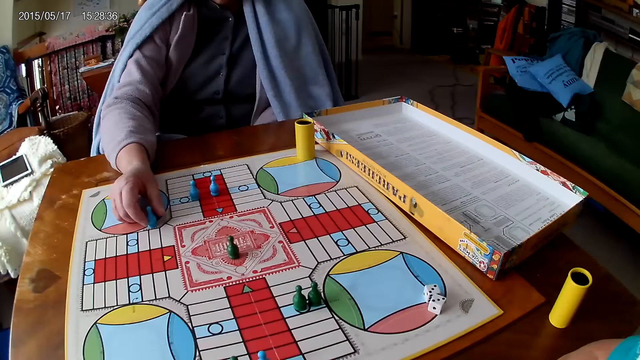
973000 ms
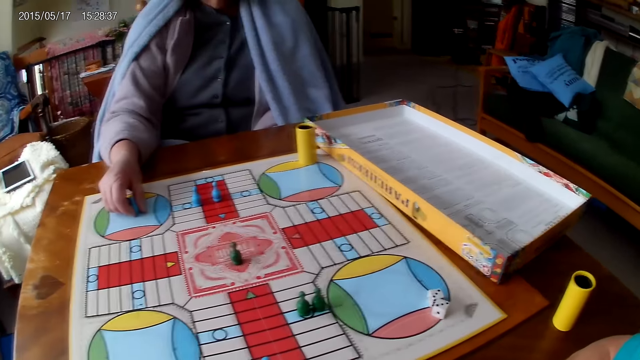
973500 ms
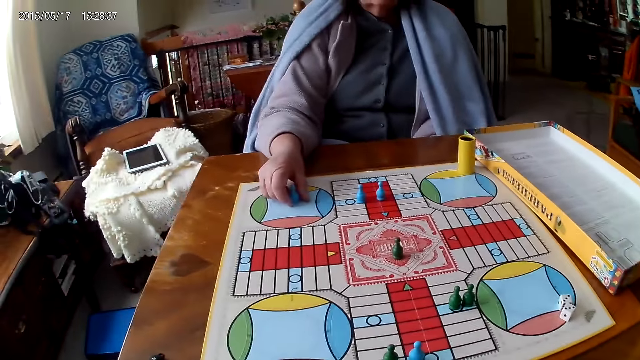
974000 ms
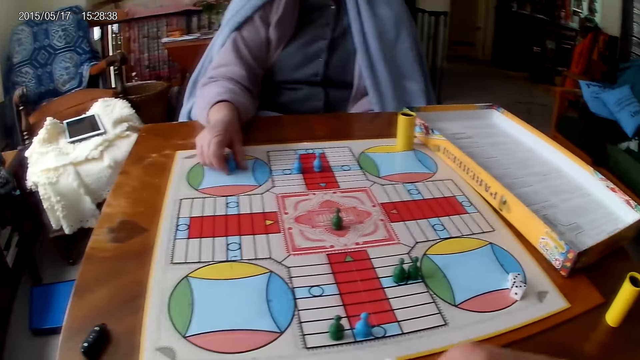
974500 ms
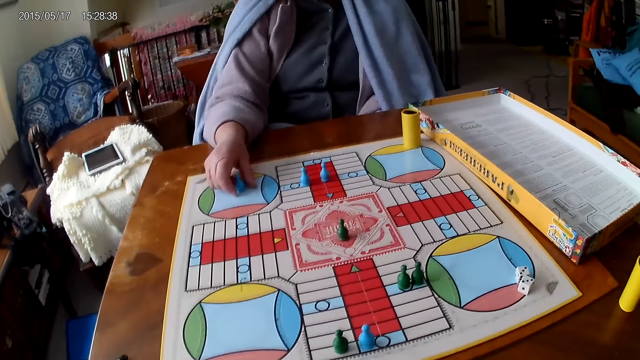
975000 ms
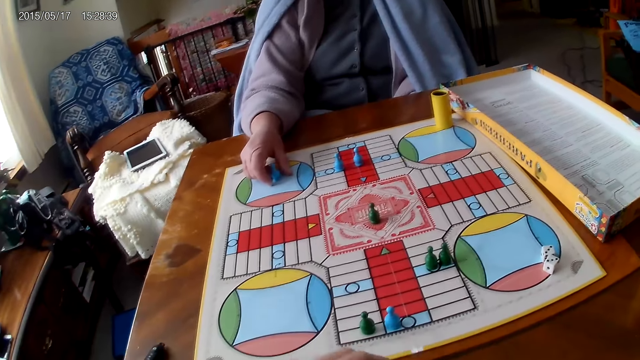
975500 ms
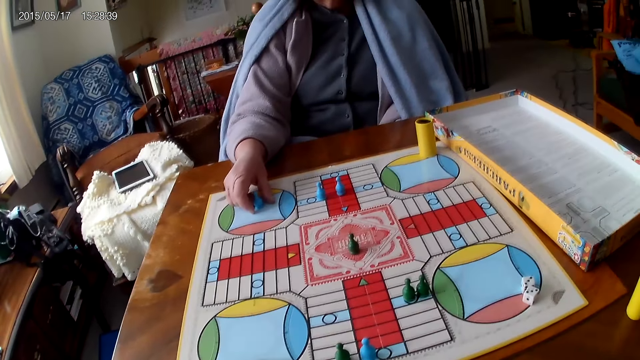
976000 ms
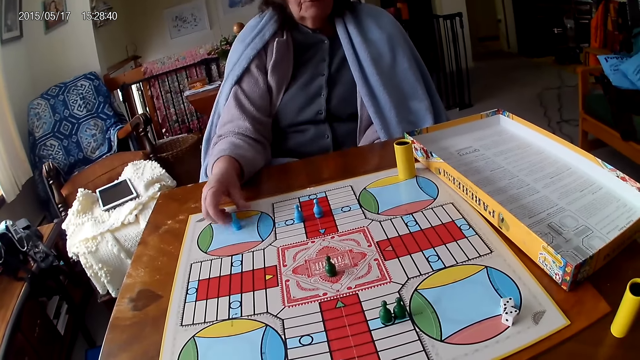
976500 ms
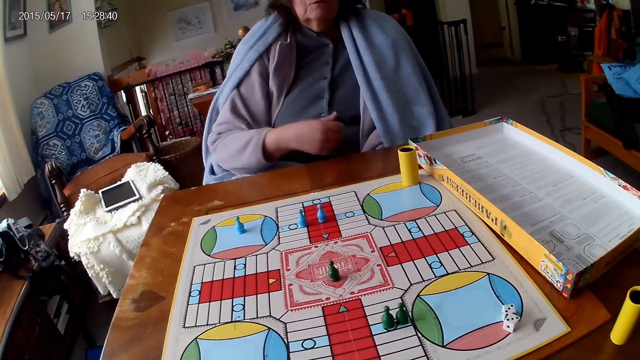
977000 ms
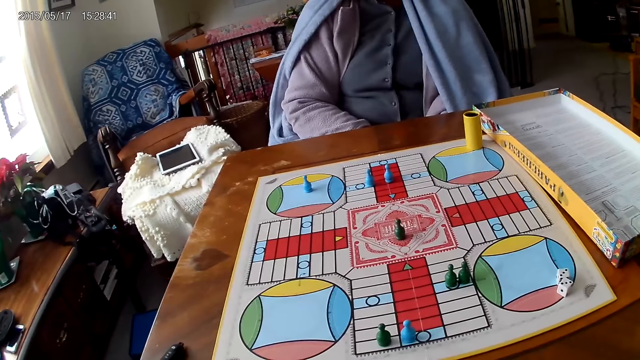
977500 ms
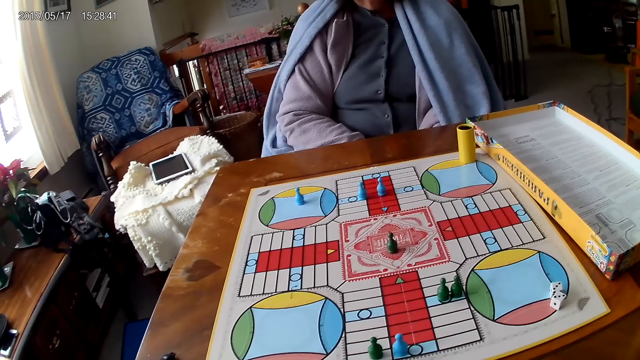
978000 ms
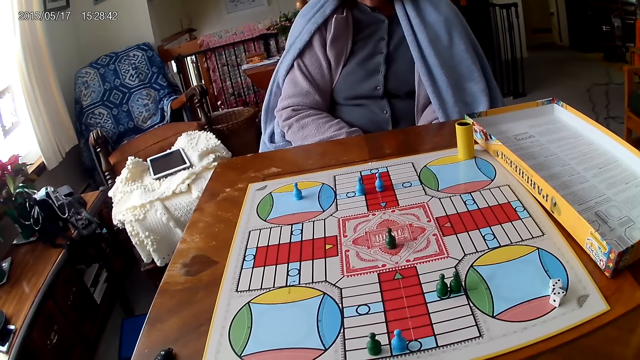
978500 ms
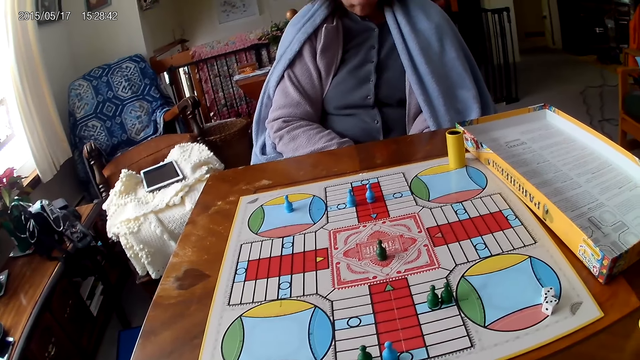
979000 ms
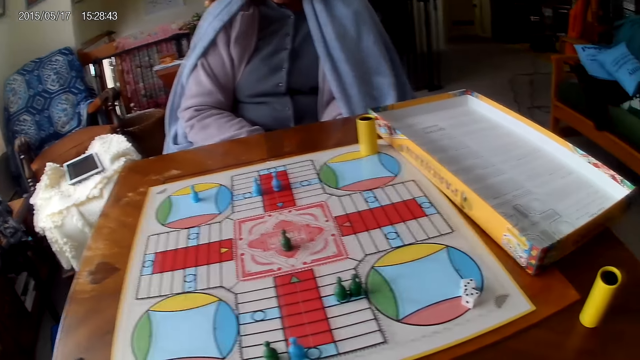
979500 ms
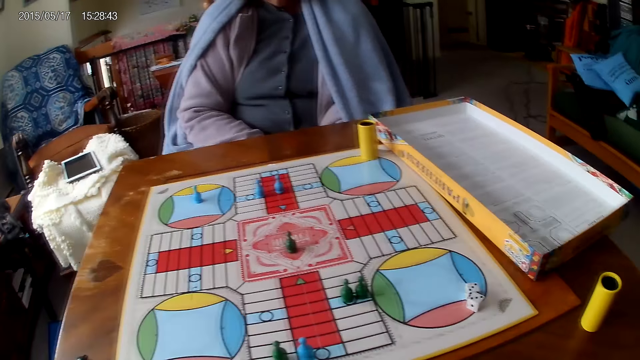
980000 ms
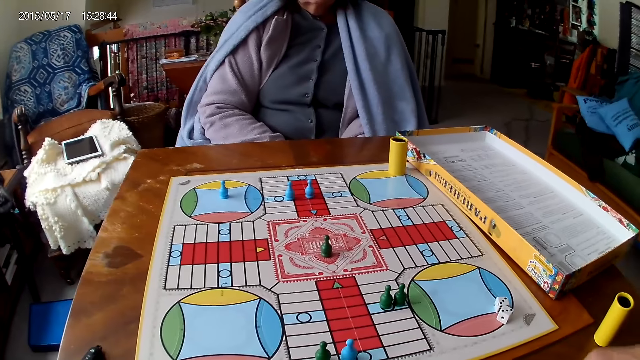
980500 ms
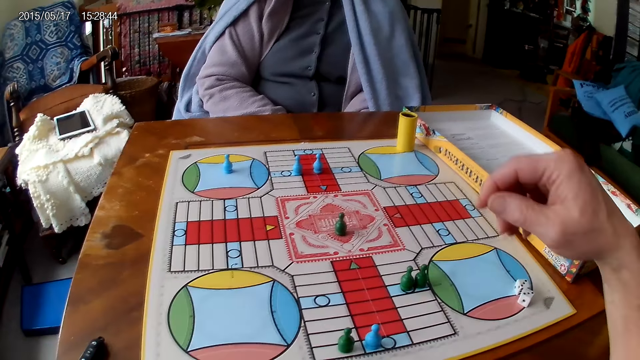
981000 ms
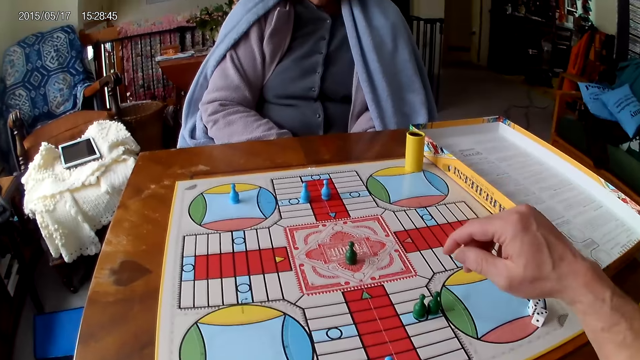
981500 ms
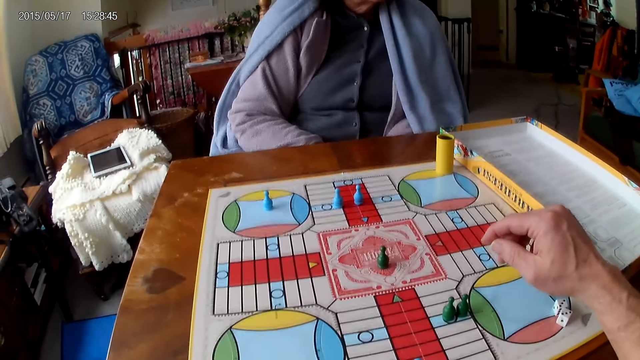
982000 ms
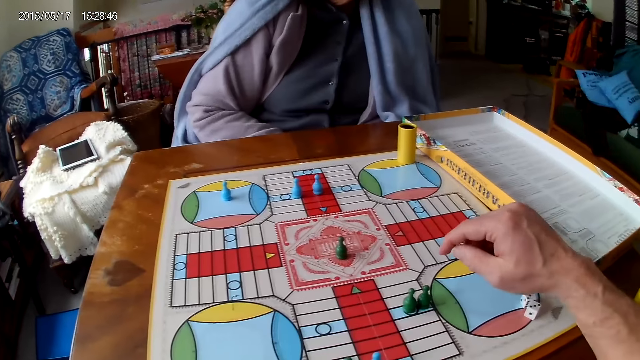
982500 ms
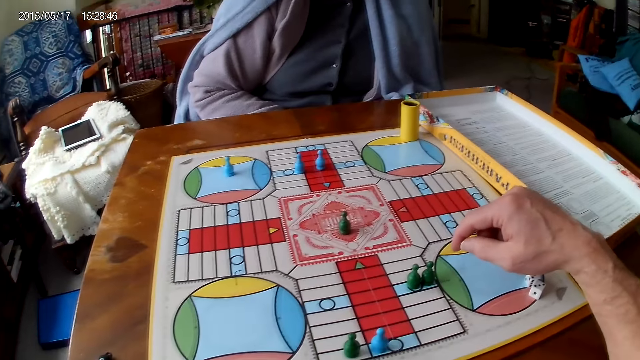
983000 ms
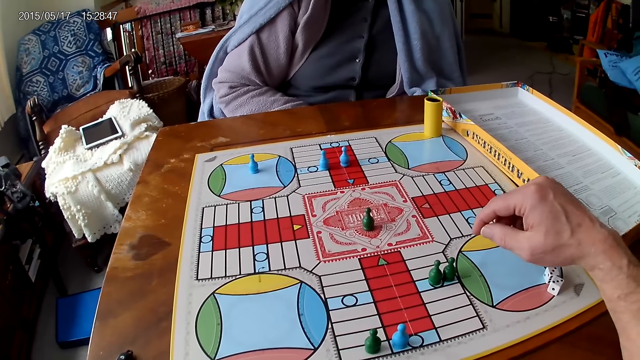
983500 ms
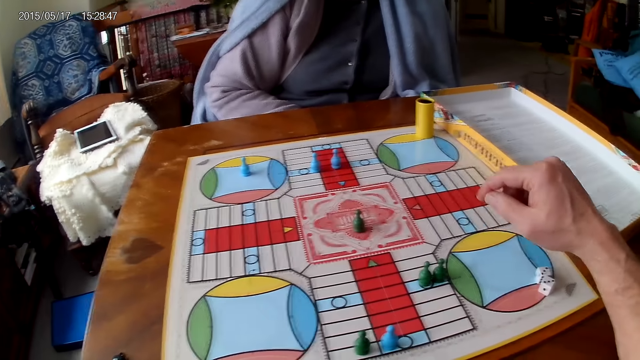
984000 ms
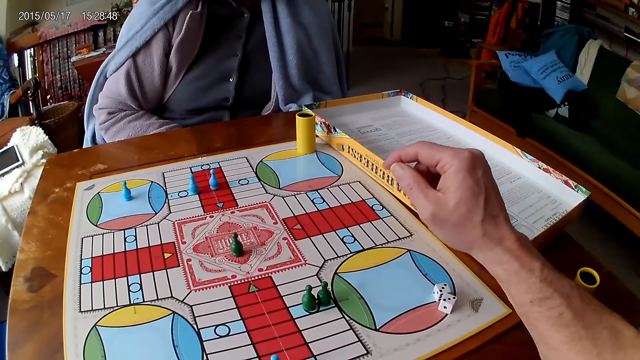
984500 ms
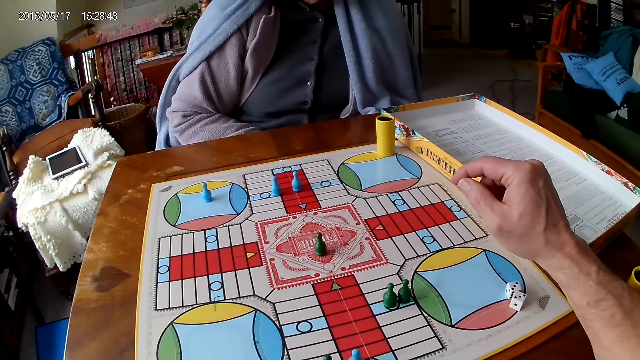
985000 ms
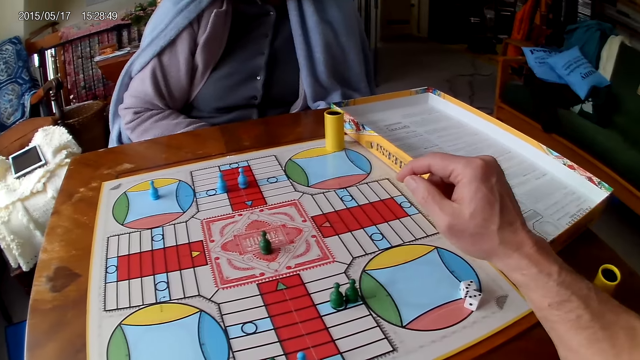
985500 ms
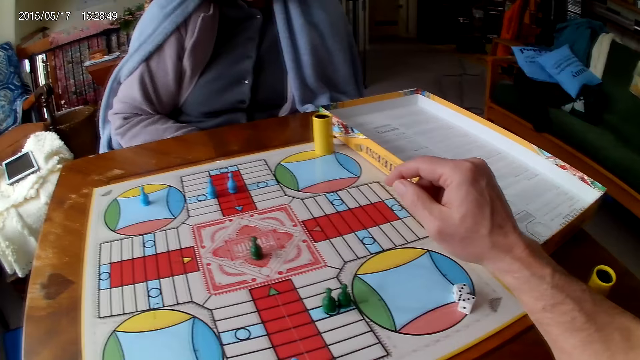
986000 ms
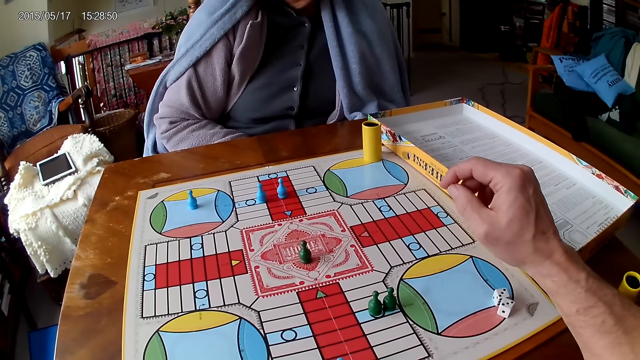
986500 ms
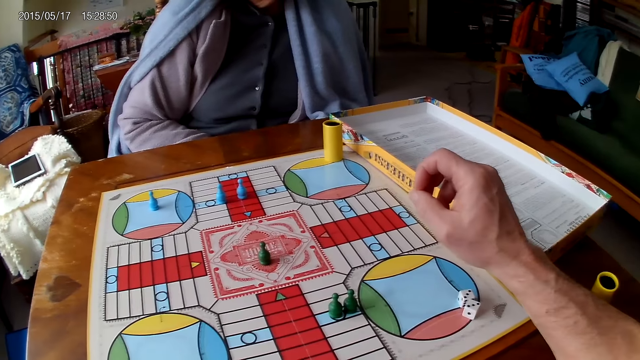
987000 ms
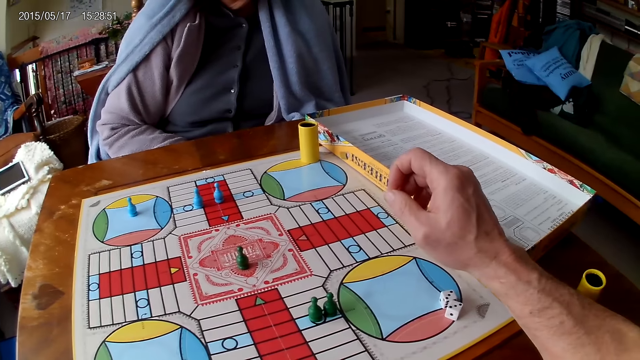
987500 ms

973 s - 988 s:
A woman picks the dice. The woman moves a piece on the Ludo board with her right hand. She moves the dice. She moves the dice again. She stares at the game. The camera wearer moves the hands. They stare at the game.

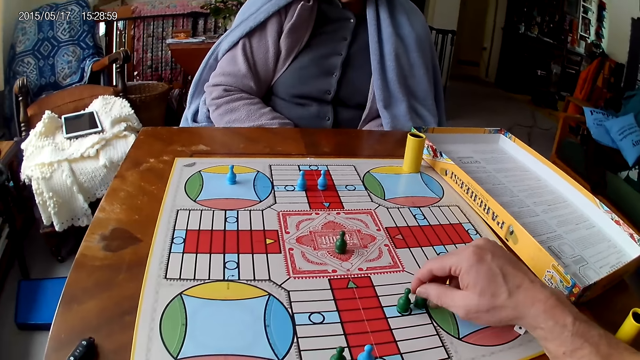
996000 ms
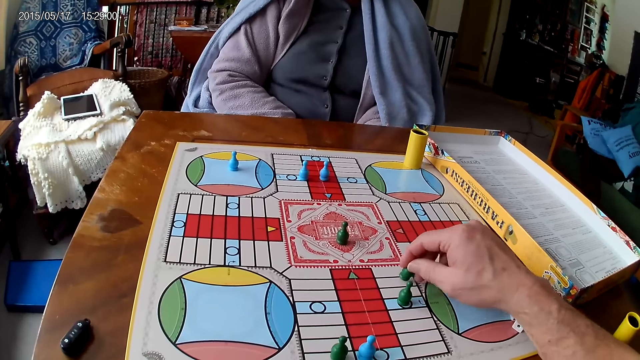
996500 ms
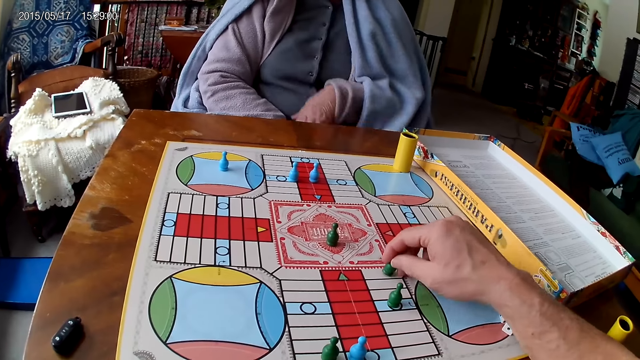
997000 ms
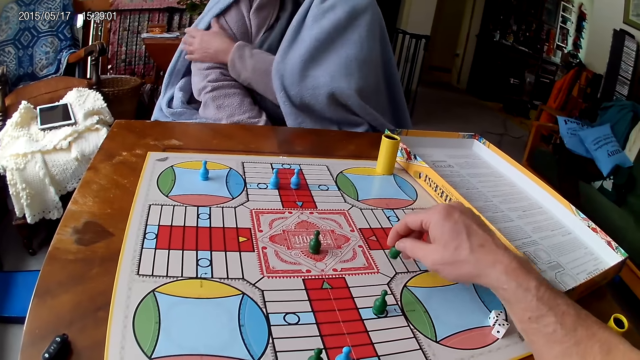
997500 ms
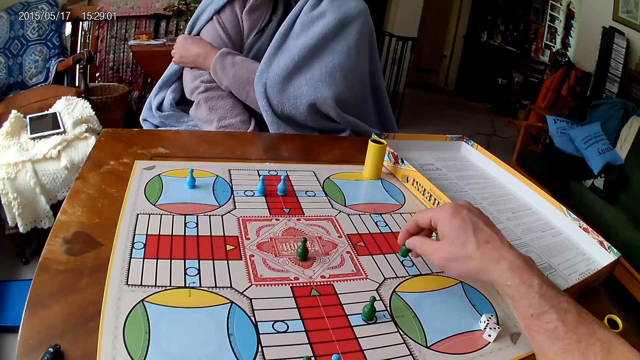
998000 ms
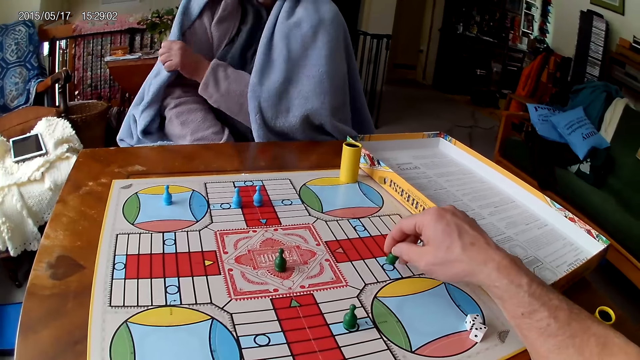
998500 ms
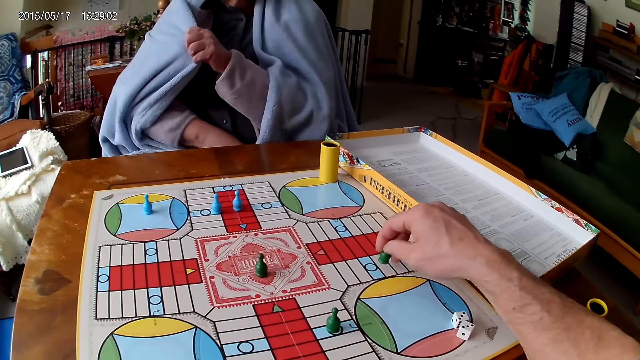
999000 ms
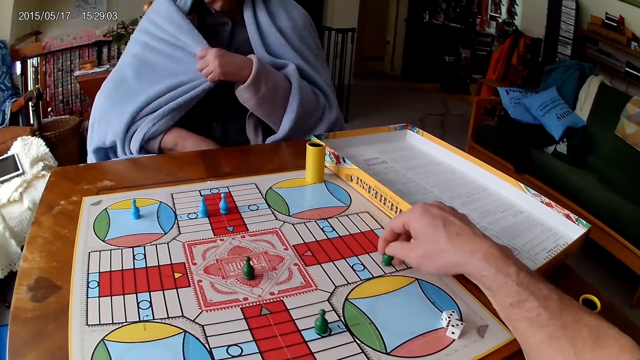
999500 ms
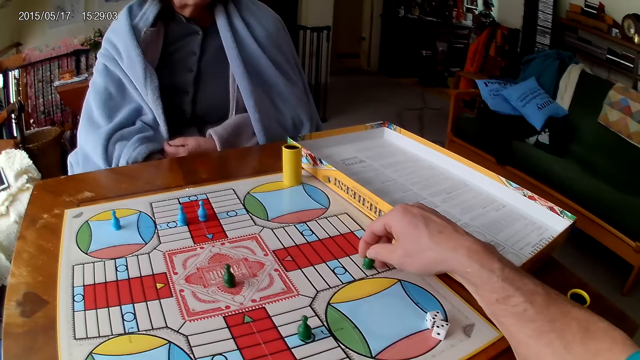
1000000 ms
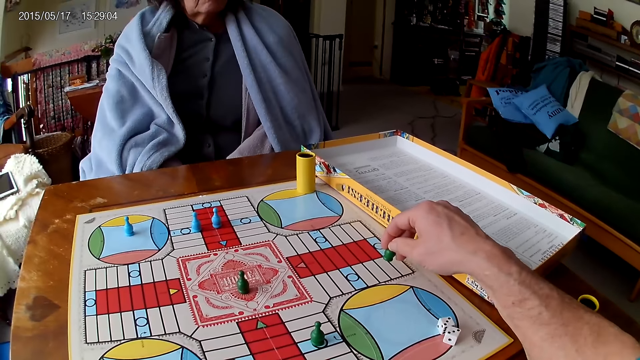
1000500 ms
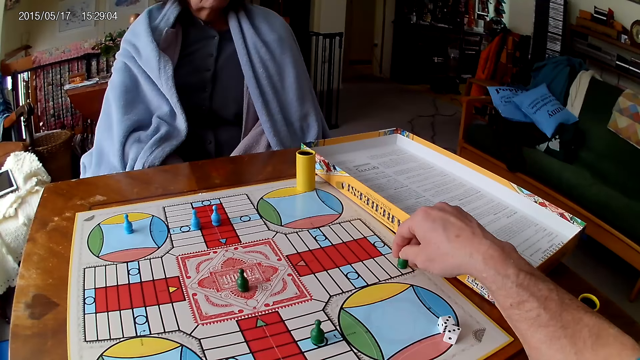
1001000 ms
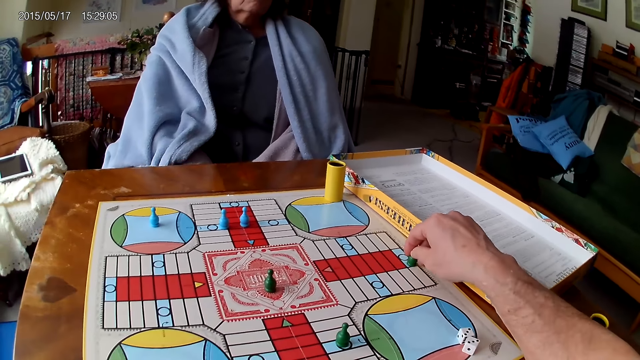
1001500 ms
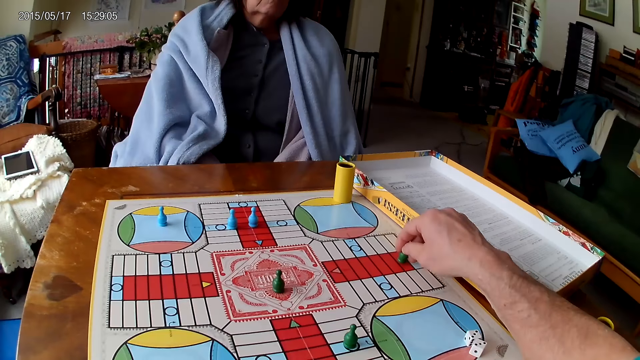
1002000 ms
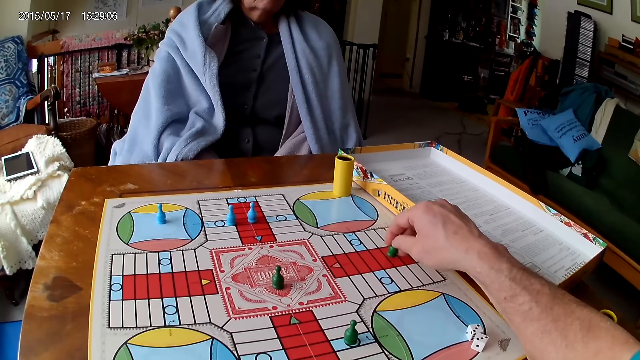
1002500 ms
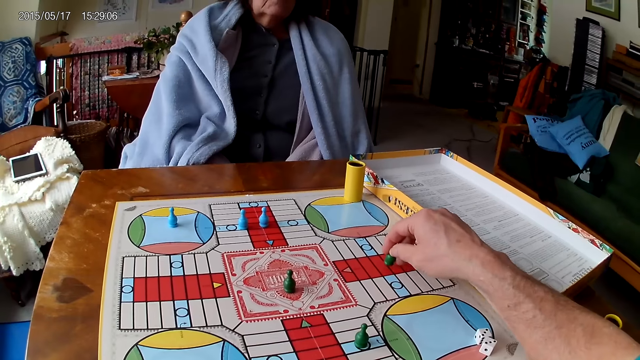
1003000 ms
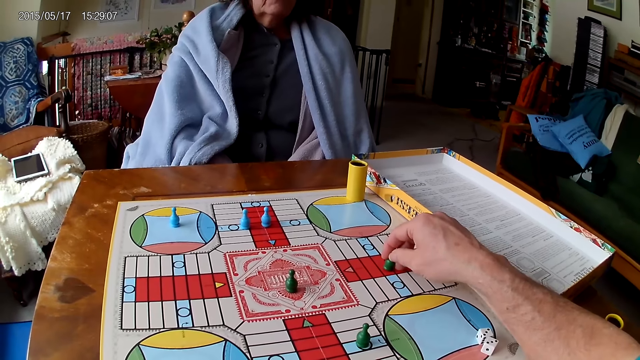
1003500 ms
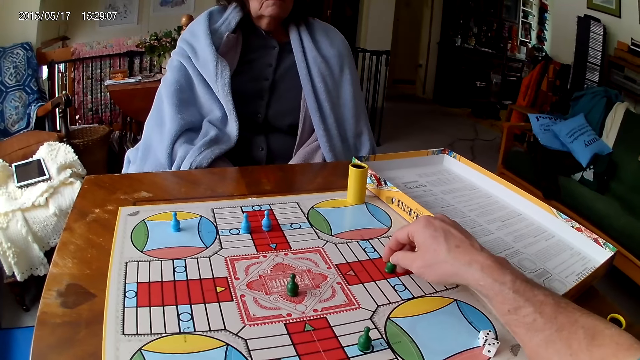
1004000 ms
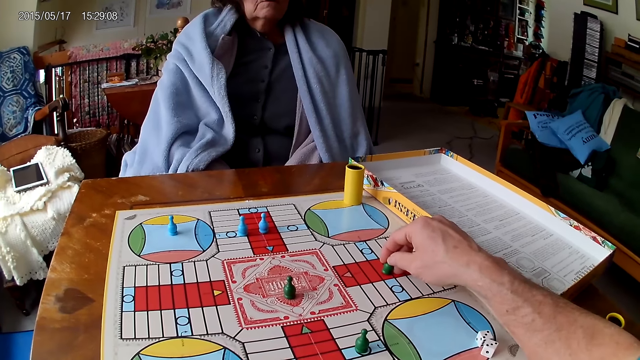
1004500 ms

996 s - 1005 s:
The camera wearer picks the dice. He moves a piece on the Ludo board with his right hand. He moves the dice.
